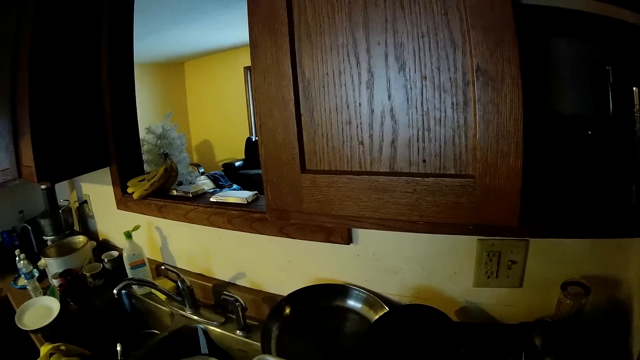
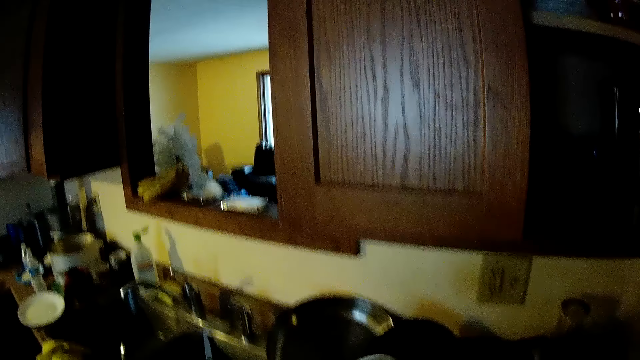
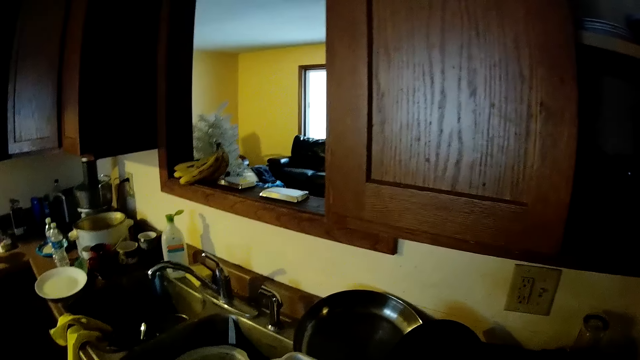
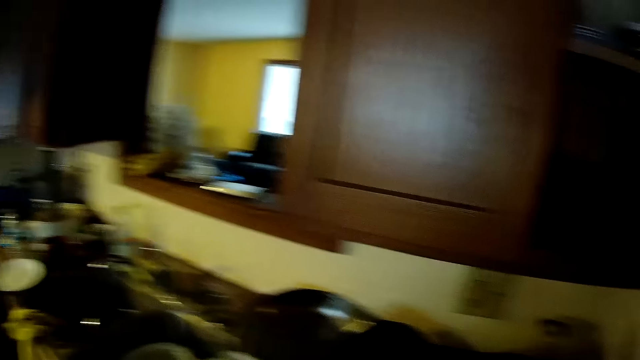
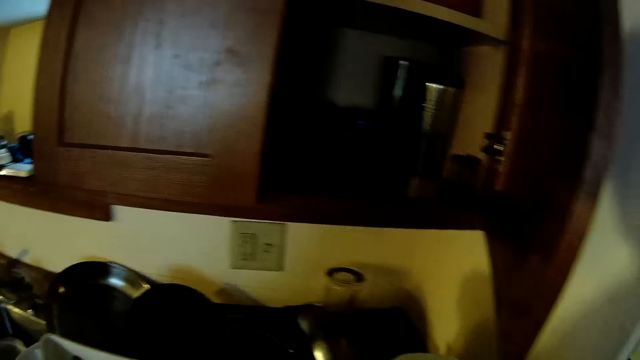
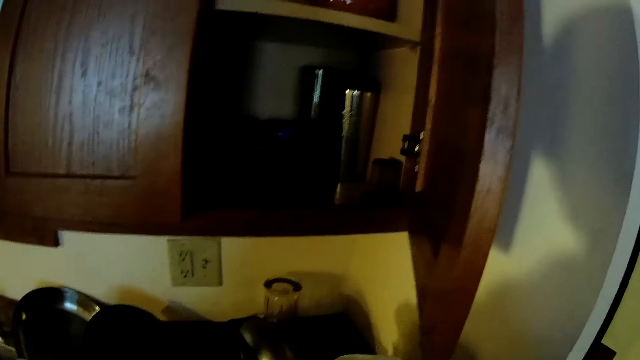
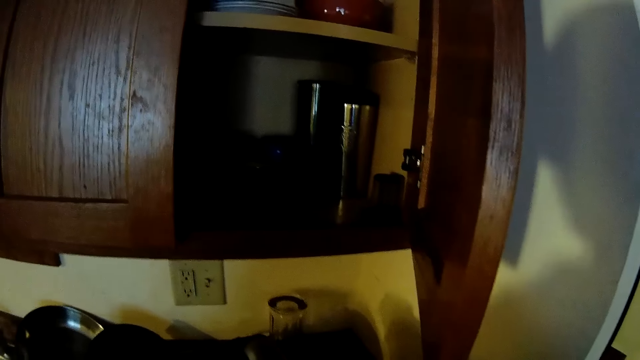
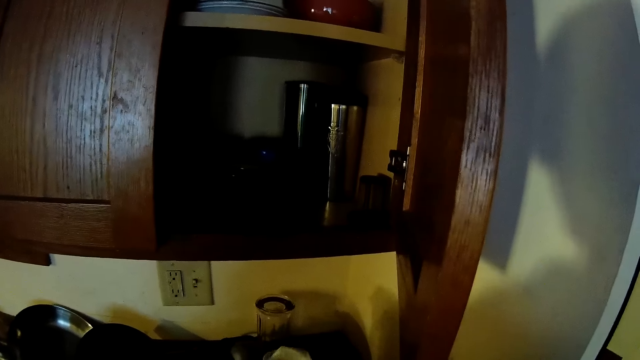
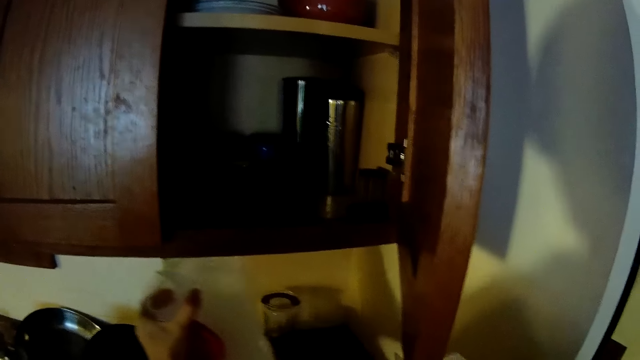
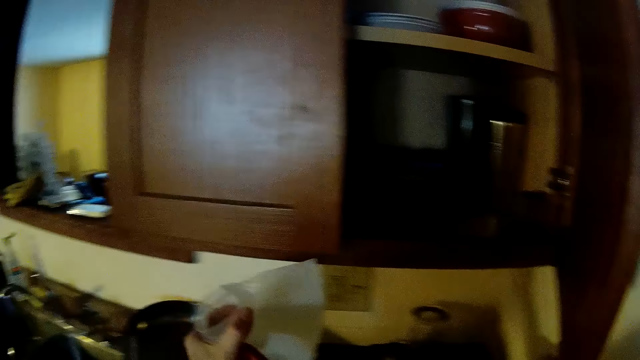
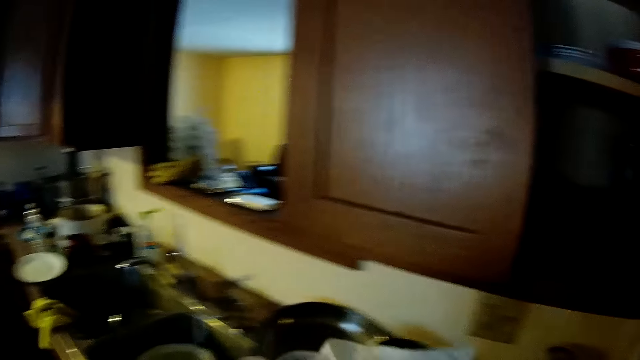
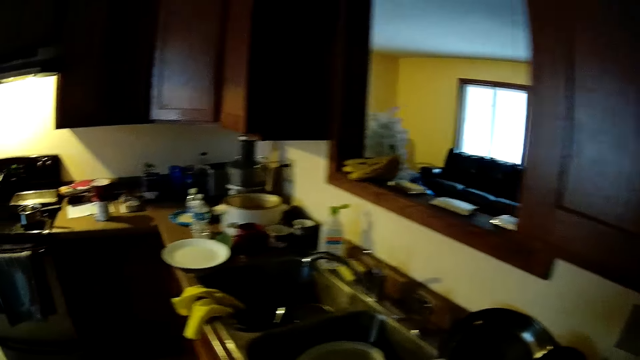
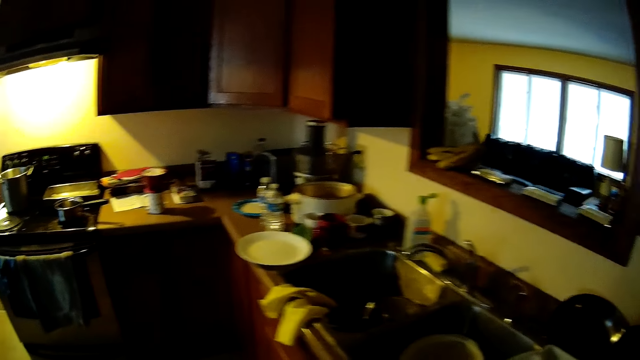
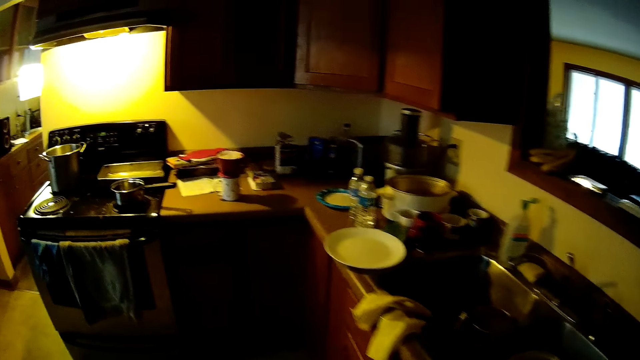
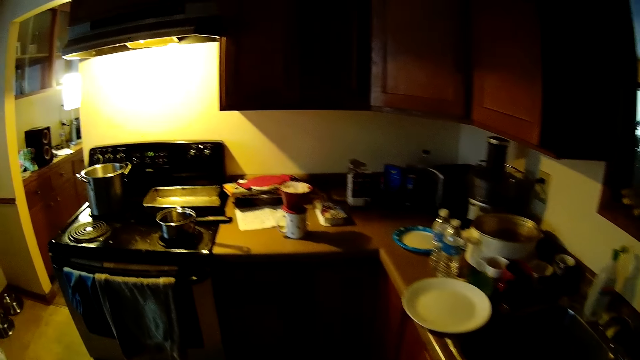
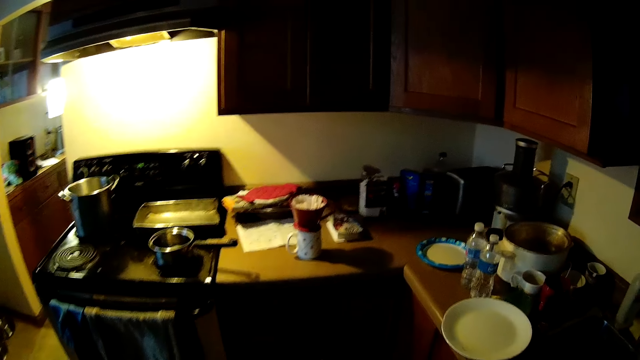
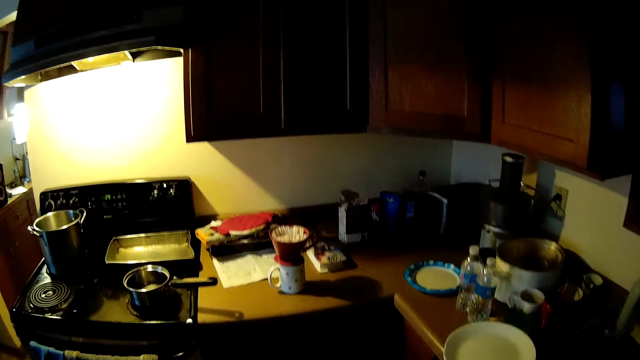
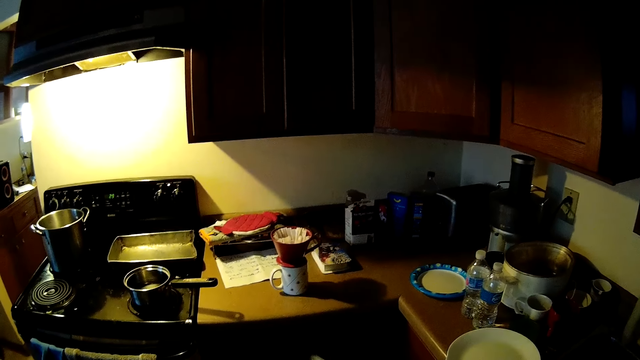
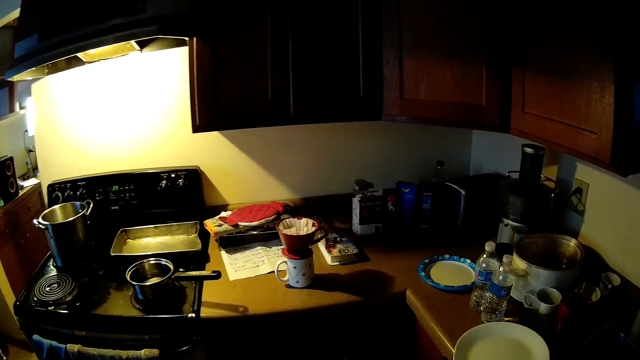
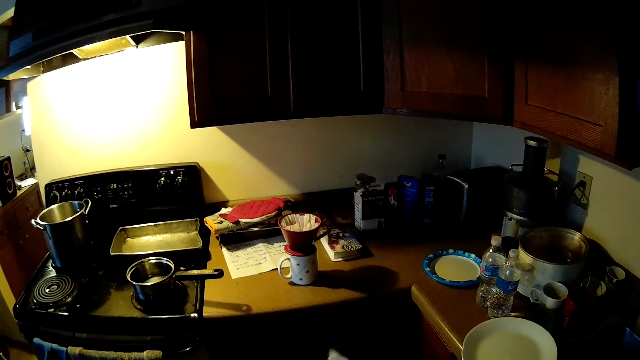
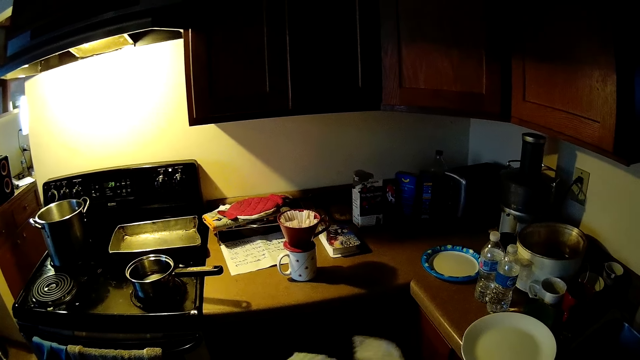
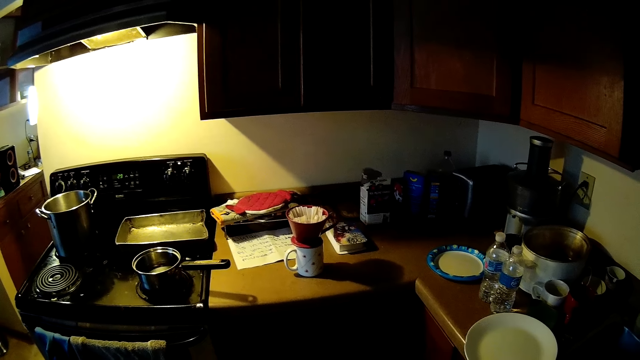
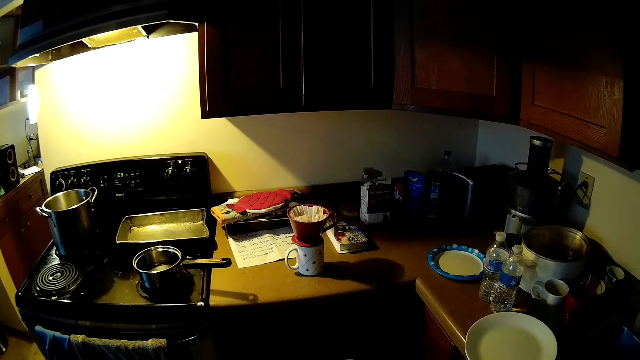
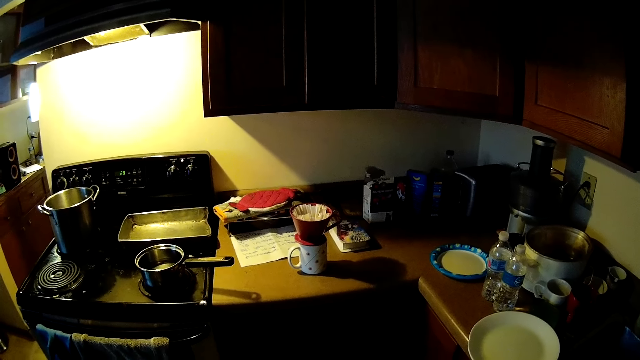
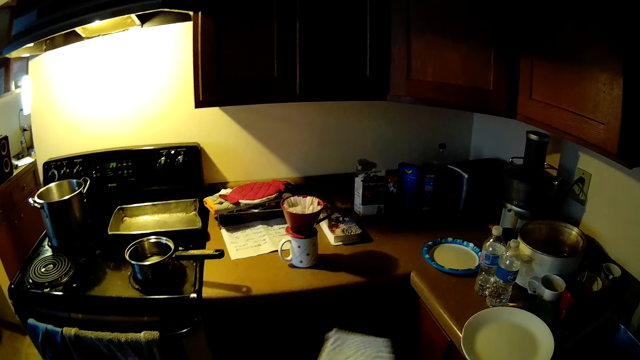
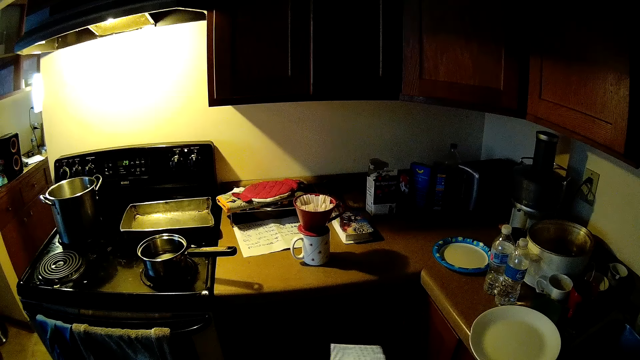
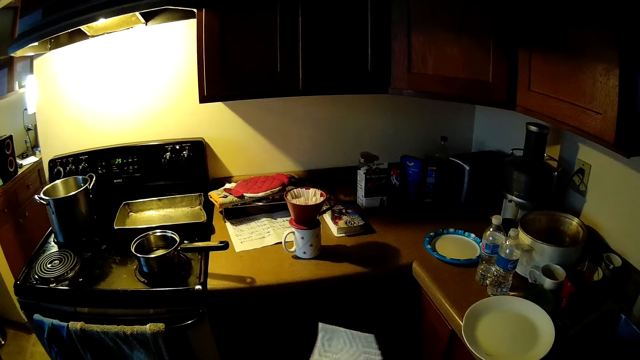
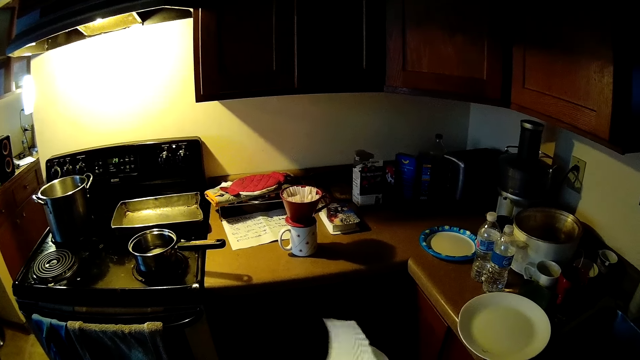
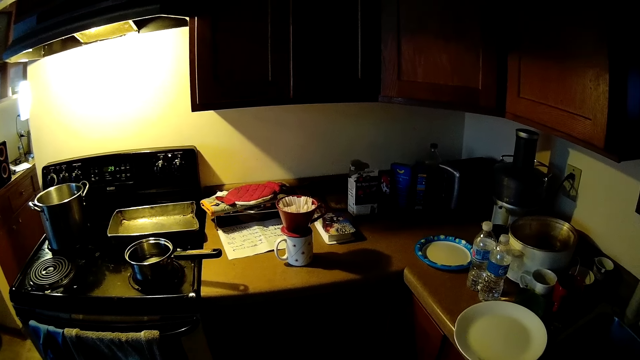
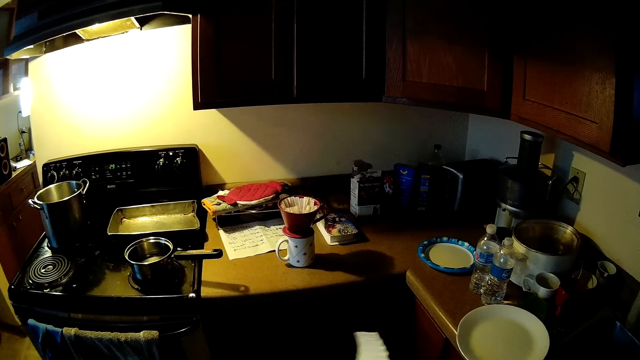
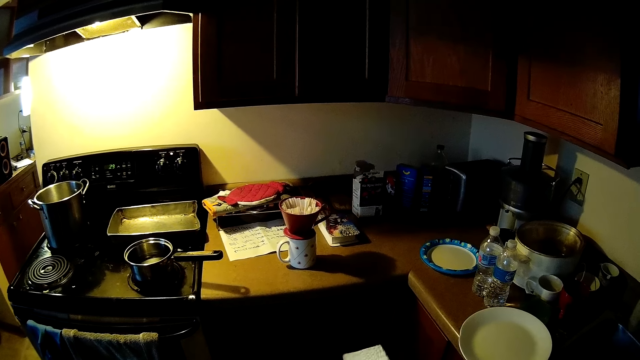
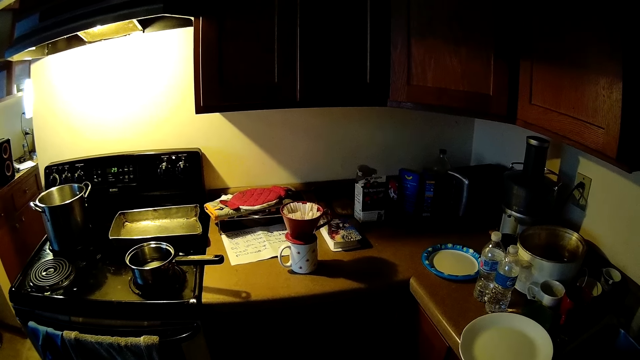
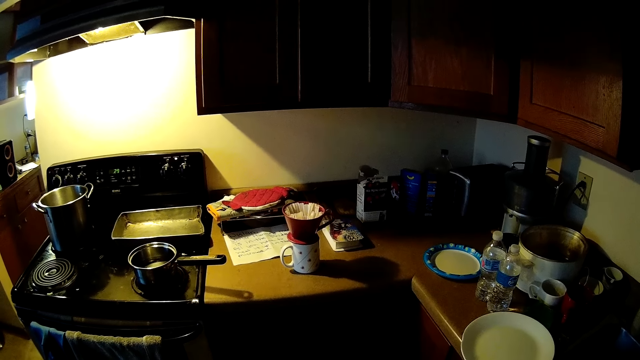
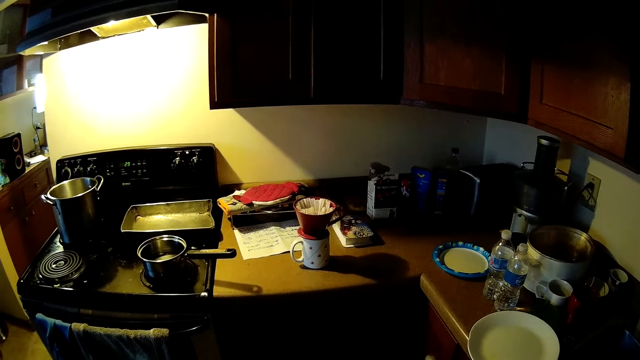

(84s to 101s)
The camera wearer stands near the cabinet. They walk around in the kitchen. They stand in the kitchen.

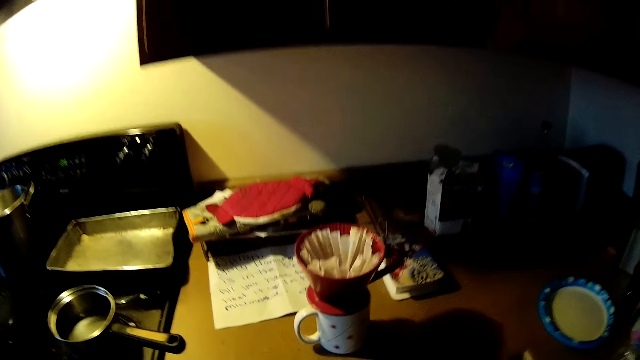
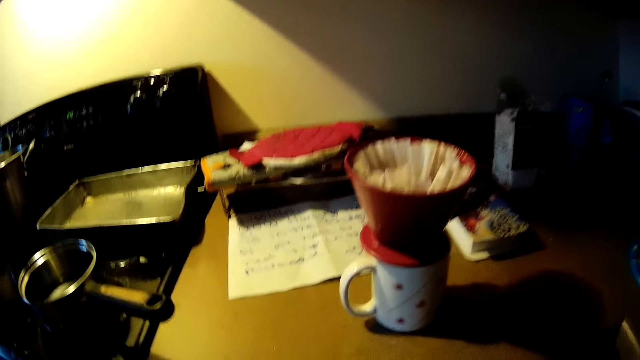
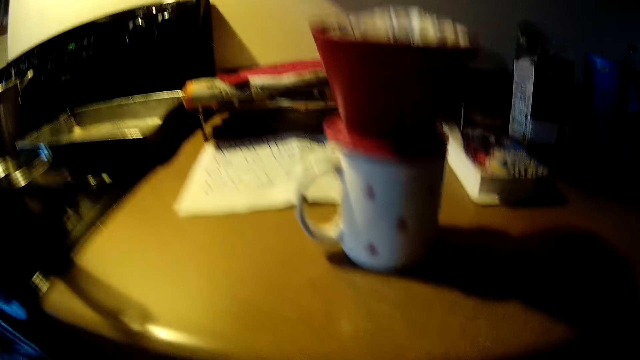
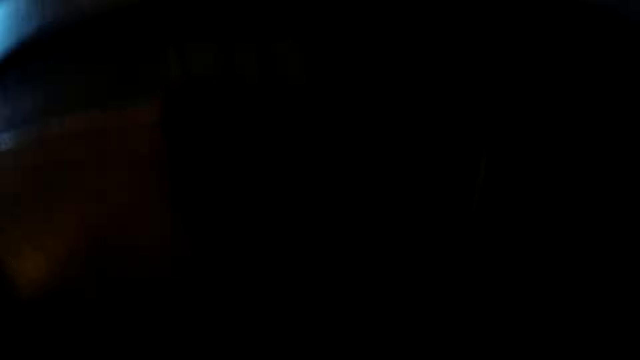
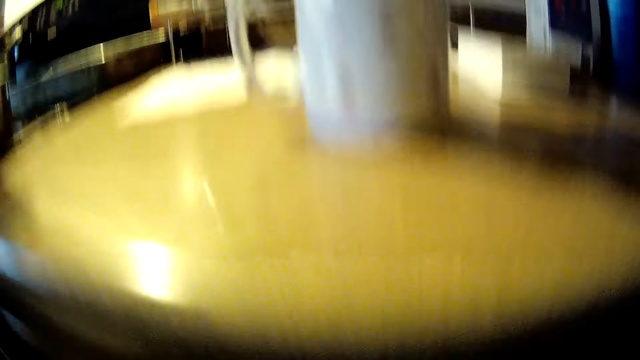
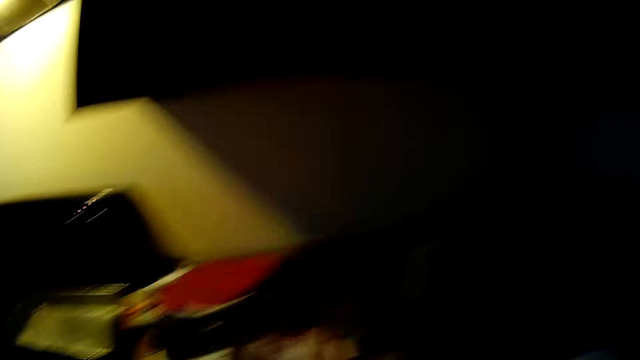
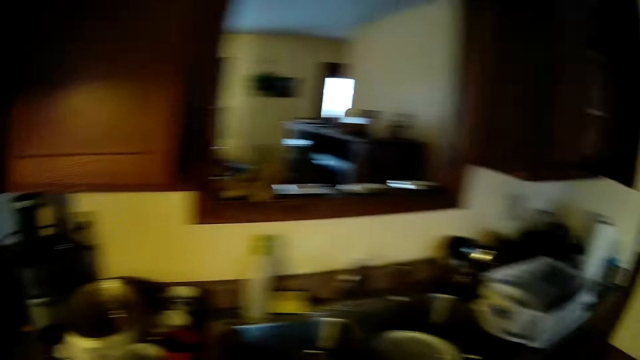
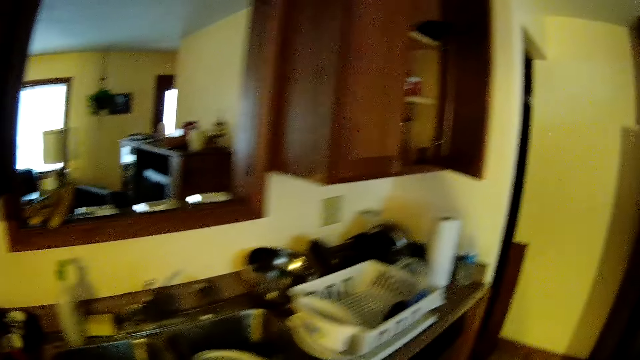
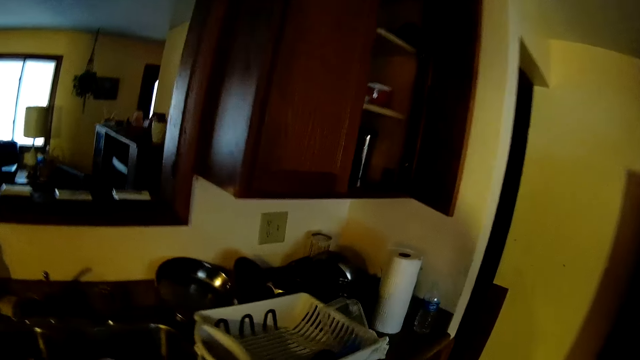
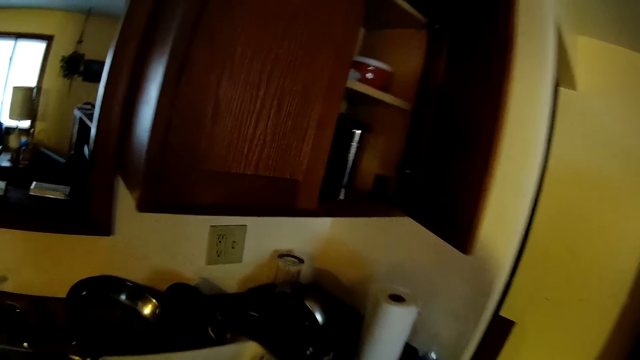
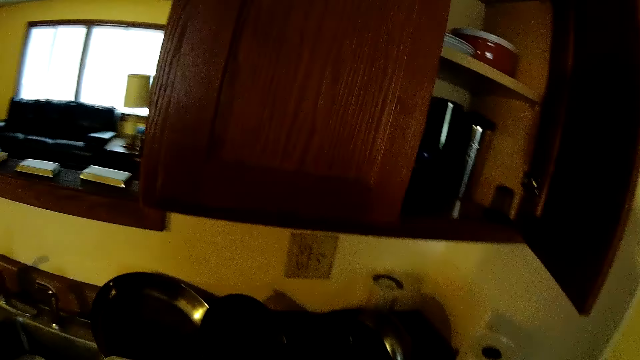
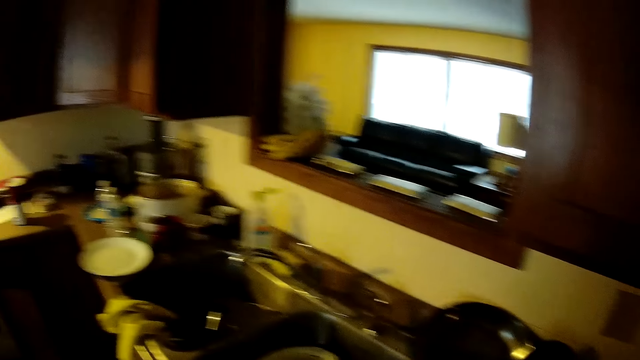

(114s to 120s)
The camera wearer bends down. They walk around in the kitchen.
